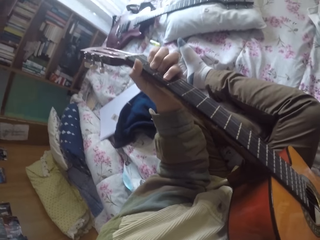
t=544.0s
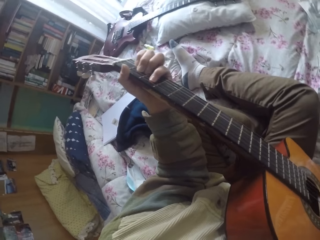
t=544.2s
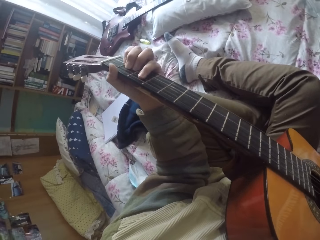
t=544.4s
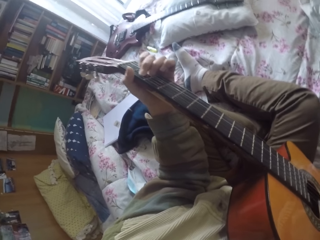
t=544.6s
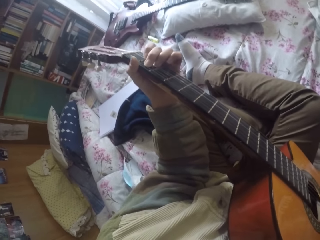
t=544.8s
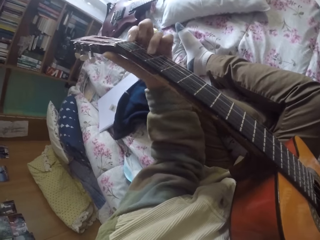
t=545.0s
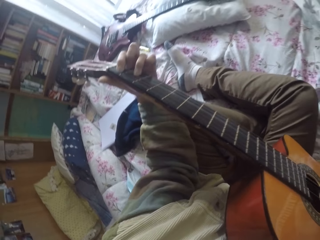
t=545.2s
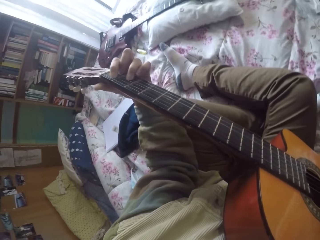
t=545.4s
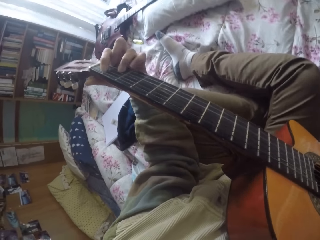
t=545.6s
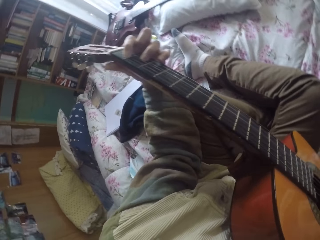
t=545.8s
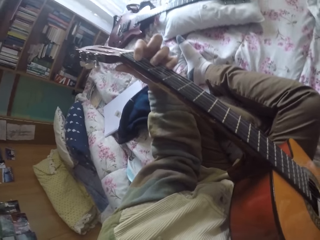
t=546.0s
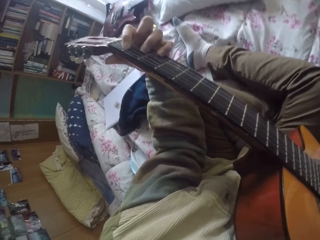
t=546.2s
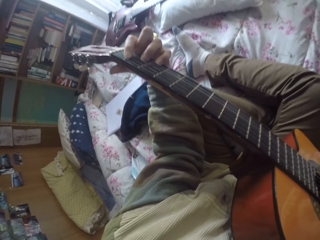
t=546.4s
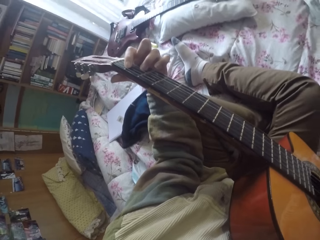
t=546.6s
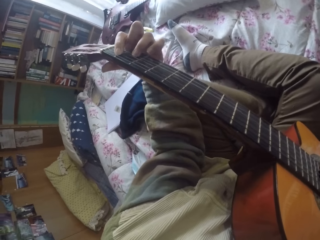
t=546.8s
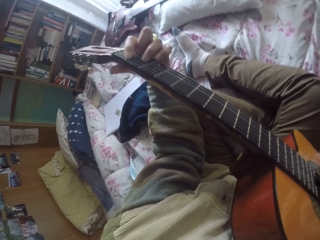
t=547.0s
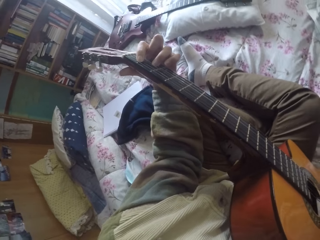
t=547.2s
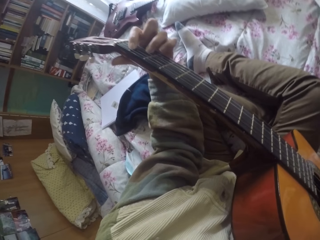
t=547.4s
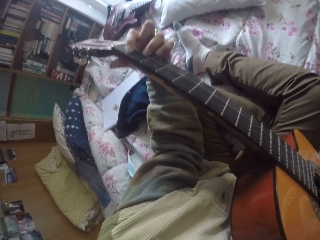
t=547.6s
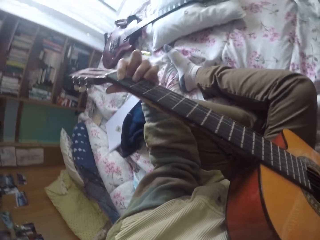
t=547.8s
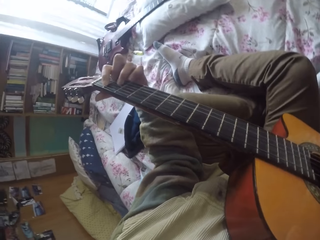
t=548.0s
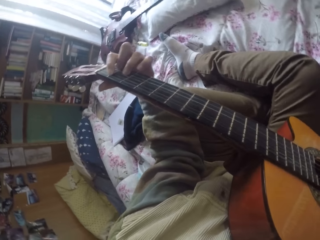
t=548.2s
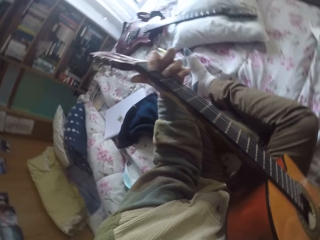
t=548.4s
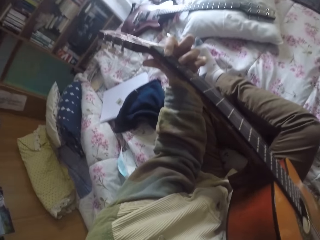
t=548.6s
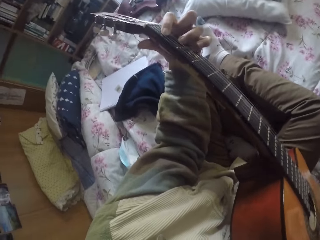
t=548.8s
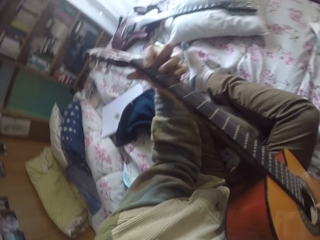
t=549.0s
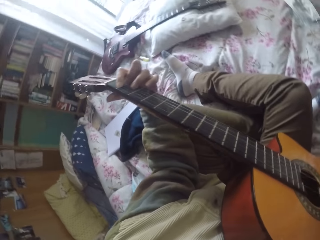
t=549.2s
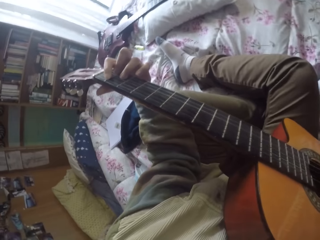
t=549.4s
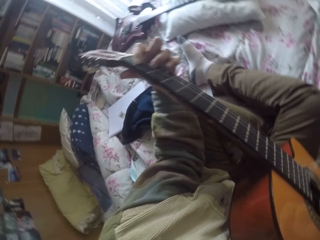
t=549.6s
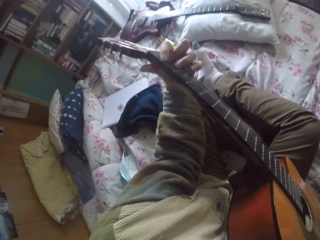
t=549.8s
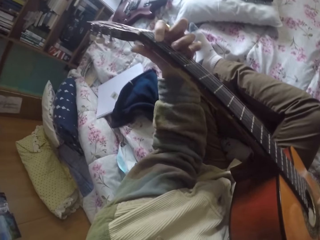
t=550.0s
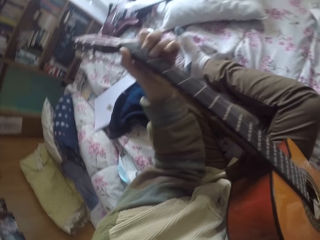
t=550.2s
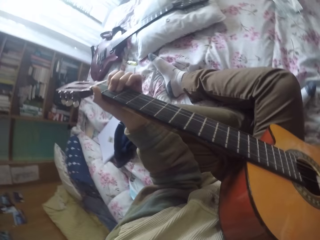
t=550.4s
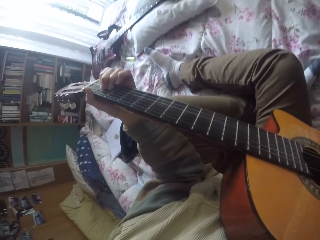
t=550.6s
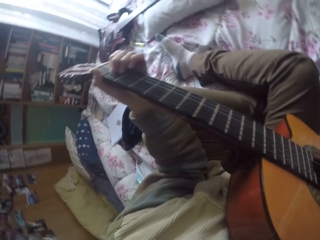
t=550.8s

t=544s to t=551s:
The camera wearer plays the guitar strings with the left hand.

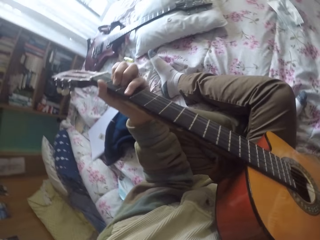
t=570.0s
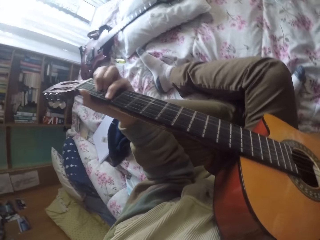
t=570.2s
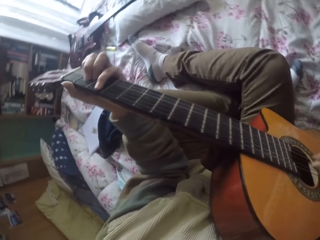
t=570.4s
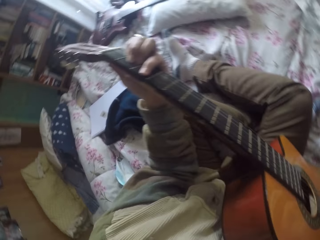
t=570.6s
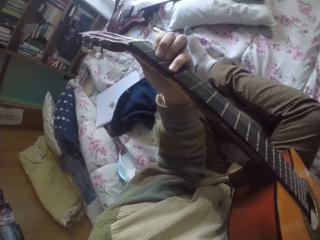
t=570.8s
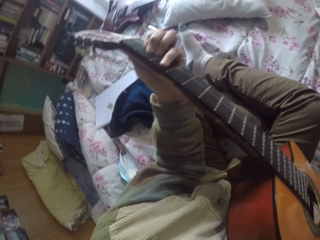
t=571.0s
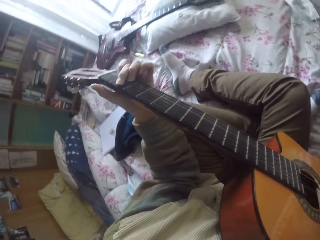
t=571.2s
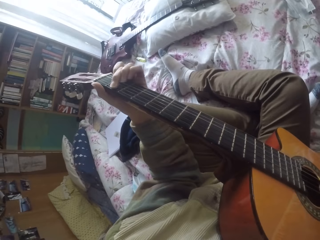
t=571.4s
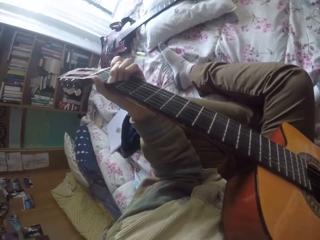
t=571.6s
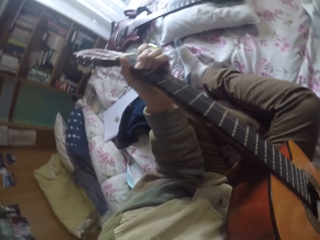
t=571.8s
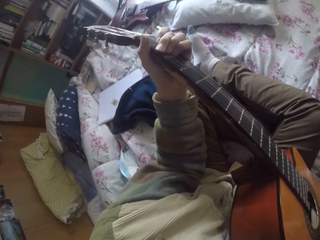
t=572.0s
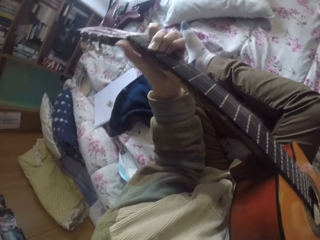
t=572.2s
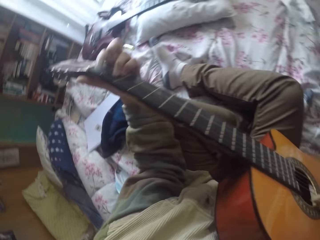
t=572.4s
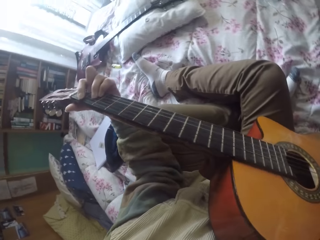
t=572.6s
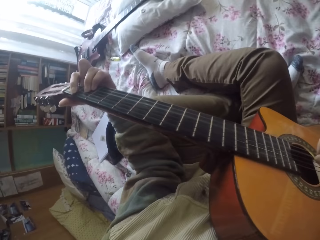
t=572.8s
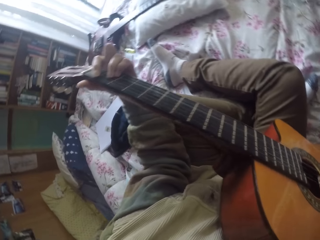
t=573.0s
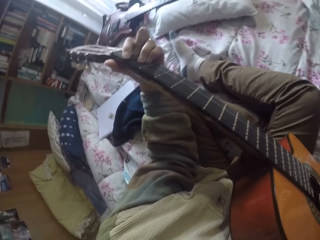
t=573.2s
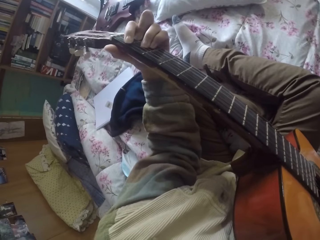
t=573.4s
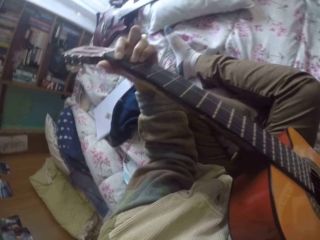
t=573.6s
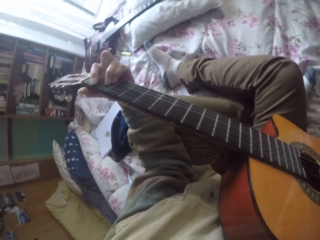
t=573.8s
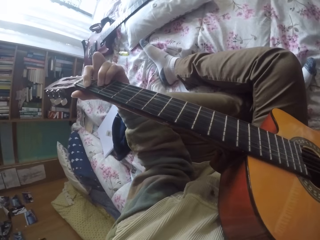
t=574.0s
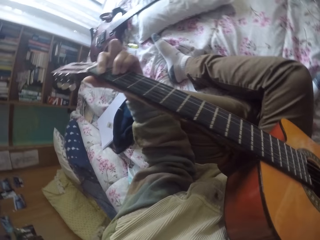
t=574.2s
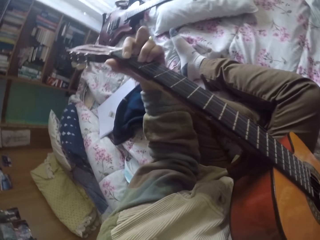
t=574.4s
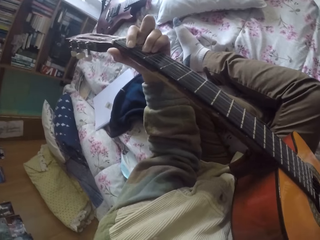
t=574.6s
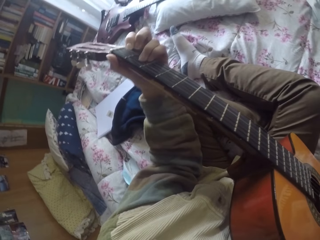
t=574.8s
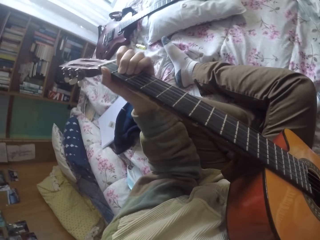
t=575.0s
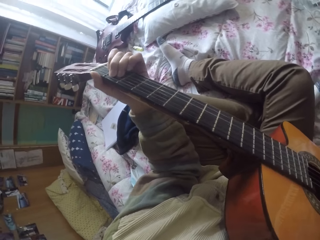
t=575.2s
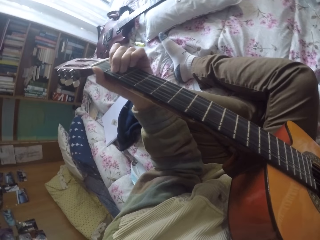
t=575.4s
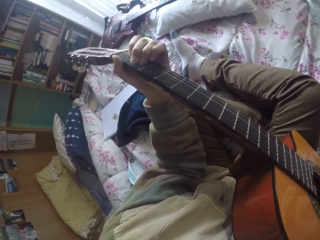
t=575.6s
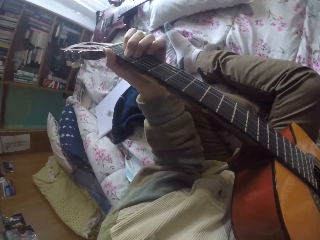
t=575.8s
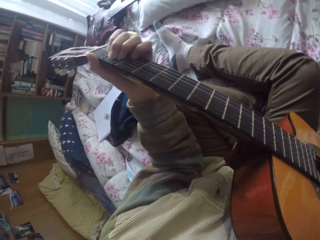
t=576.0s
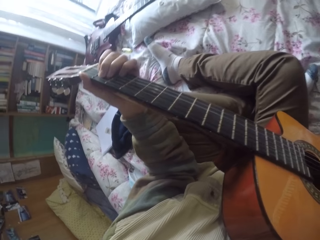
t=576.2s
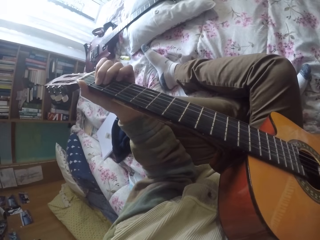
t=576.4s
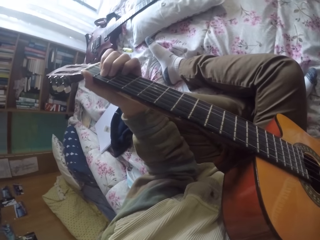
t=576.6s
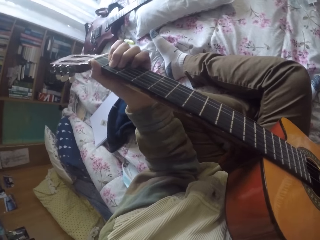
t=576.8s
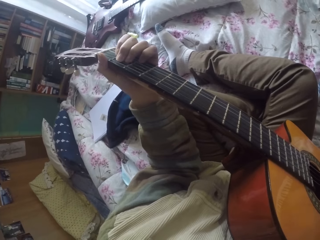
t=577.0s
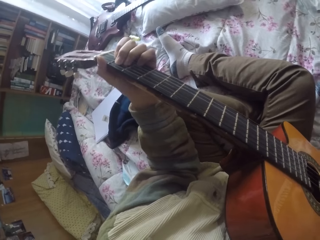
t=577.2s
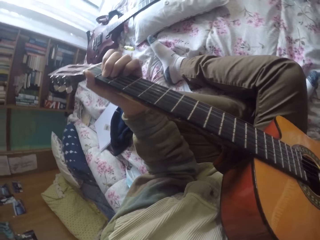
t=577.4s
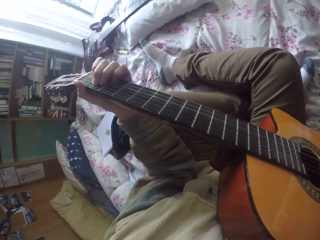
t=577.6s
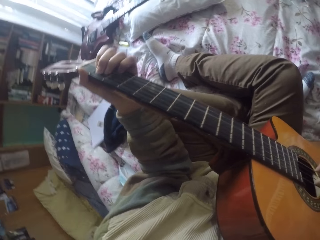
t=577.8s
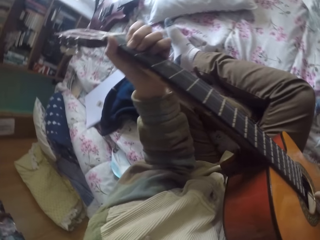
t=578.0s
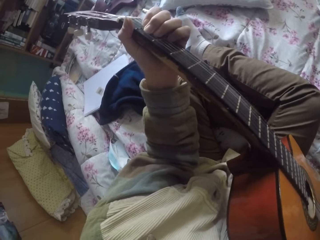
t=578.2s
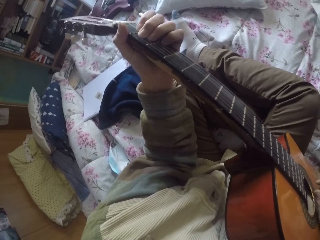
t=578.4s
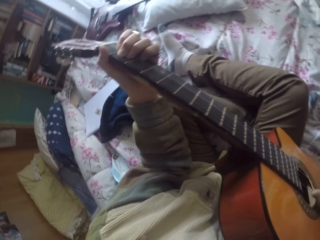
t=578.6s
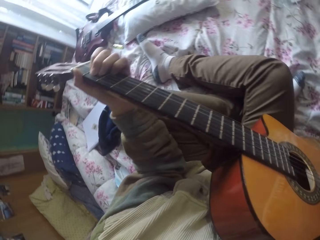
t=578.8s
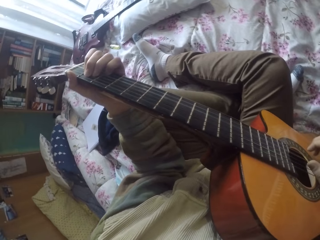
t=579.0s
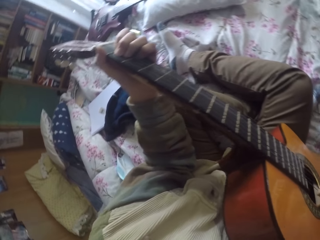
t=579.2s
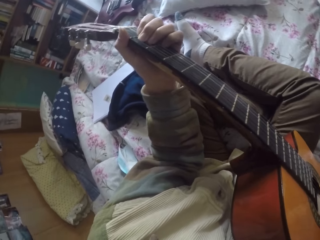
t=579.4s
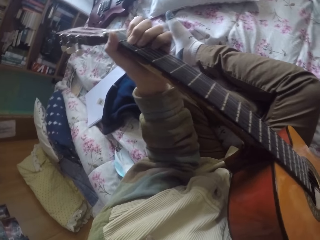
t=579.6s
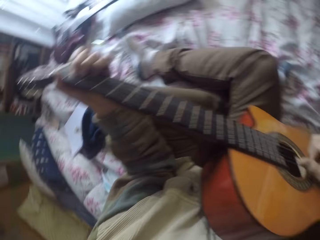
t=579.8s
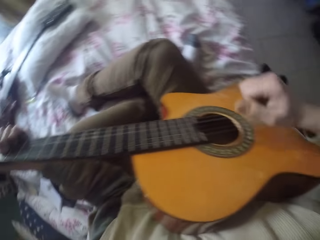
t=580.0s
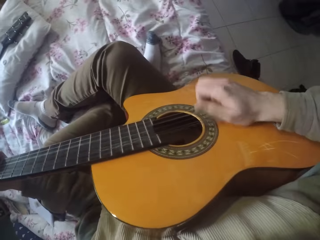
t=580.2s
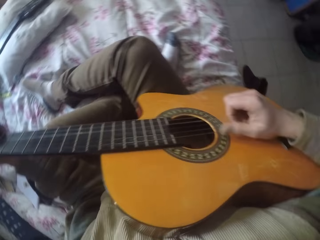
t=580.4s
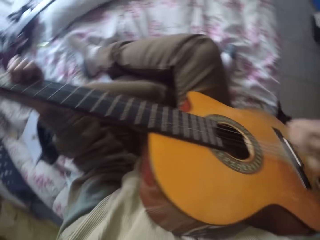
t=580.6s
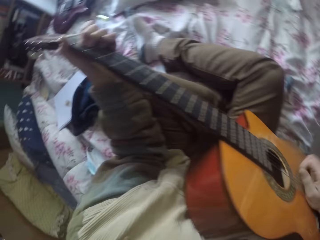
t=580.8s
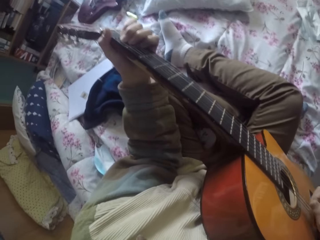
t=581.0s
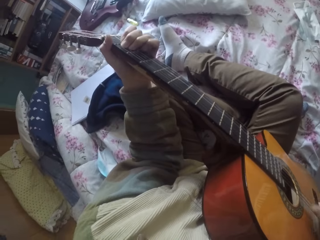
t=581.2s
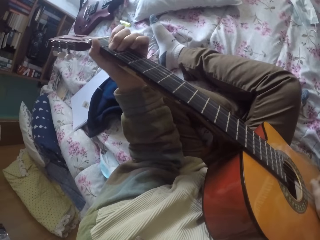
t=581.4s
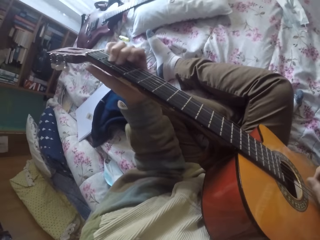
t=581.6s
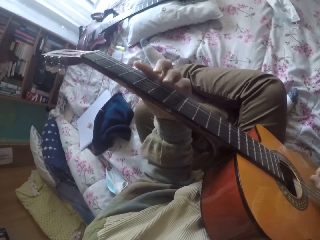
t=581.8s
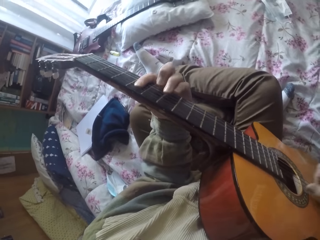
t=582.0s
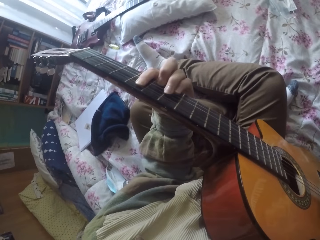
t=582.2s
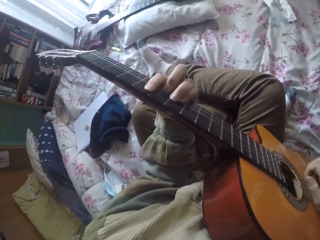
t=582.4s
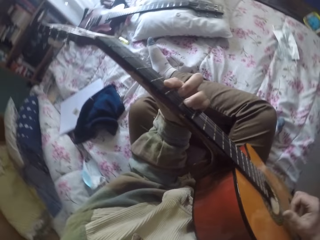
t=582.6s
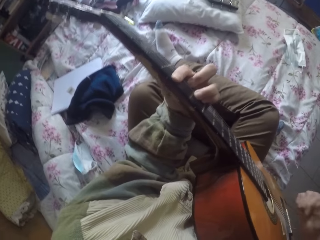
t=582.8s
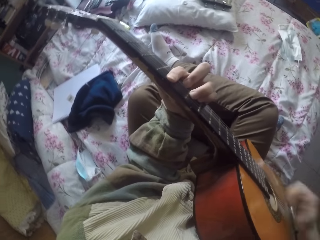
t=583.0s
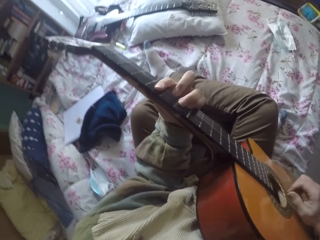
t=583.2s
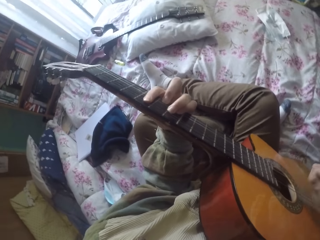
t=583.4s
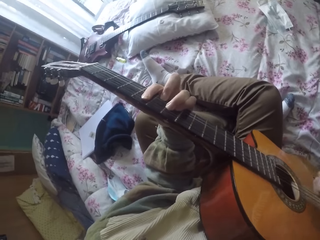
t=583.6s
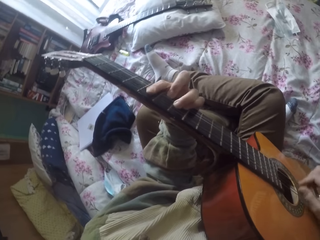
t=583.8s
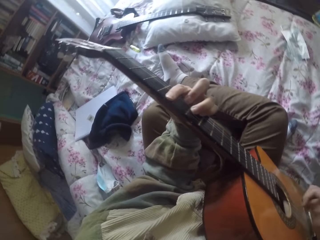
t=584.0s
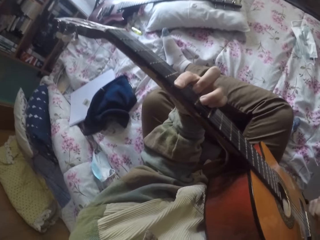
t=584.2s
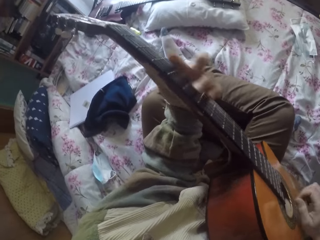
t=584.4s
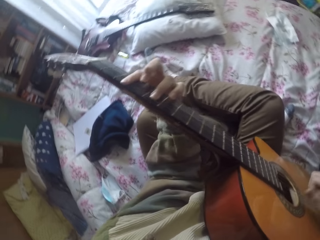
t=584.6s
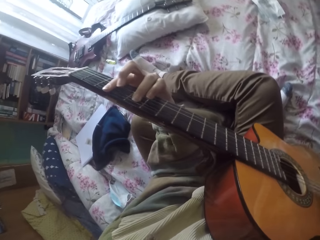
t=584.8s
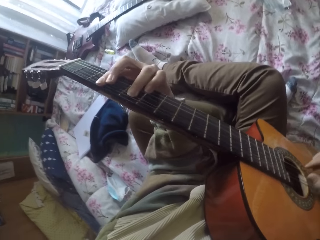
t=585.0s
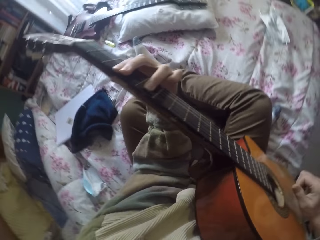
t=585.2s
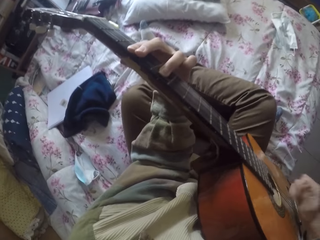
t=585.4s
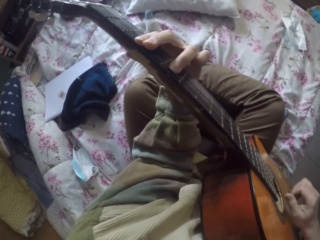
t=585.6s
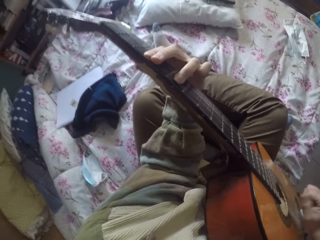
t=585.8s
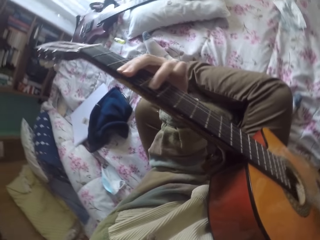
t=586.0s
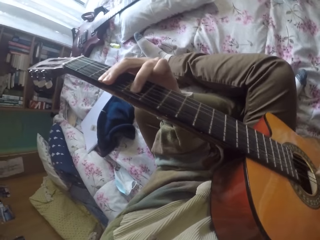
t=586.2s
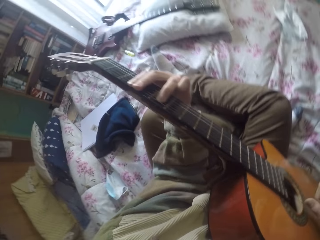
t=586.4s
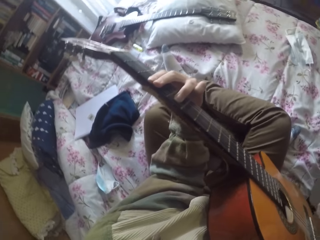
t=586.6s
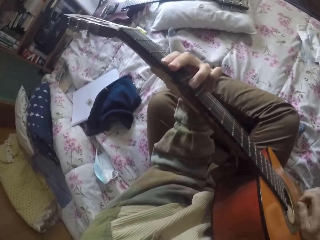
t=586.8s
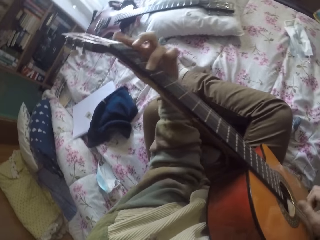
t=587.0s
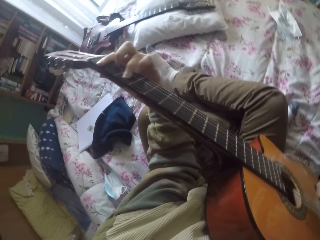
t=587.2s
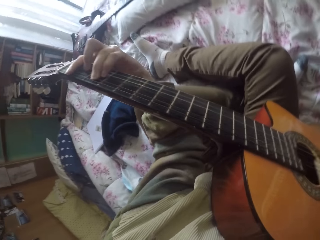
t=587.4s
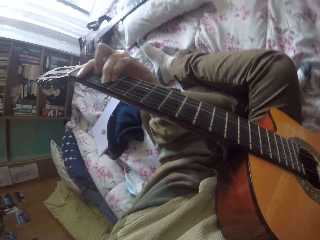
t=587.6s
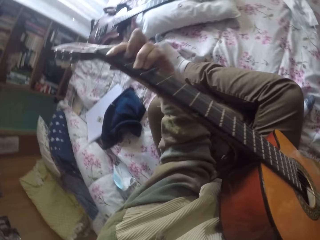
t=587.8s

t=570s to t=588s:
The camera wearer plays the guitar strings with the right hand. They play the guitar strings with the left hand. They play the guitar strings with the right hand. They play the guitar strings with the left hand. They play the guitar strings with the right hand.
